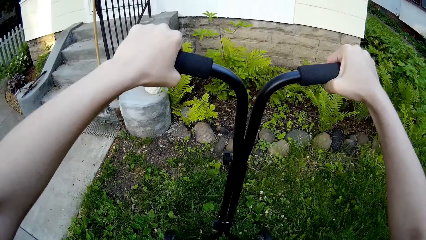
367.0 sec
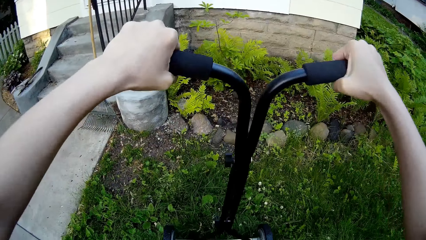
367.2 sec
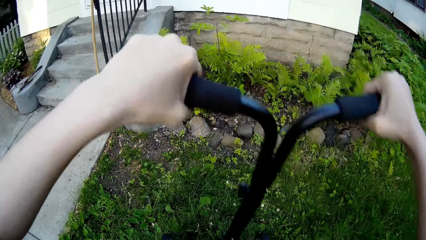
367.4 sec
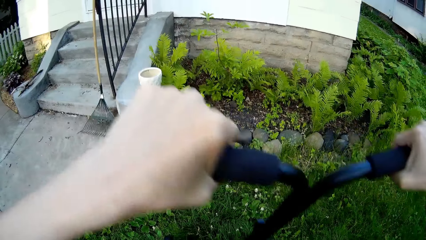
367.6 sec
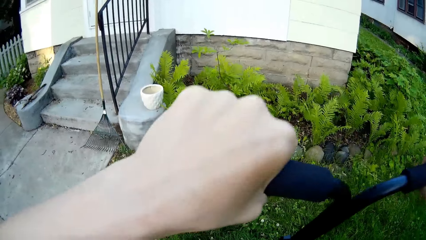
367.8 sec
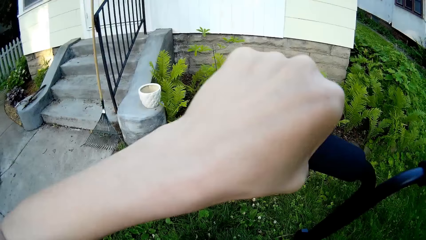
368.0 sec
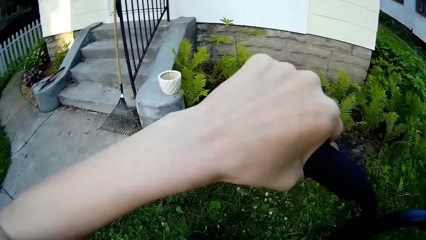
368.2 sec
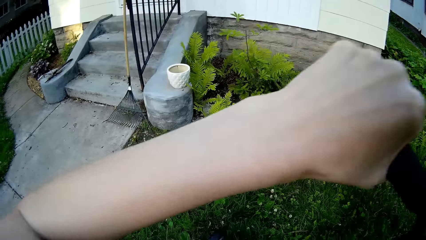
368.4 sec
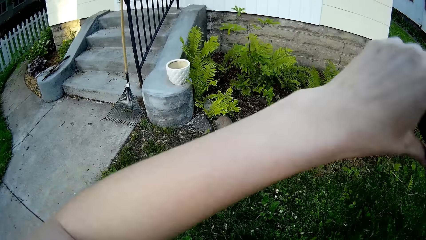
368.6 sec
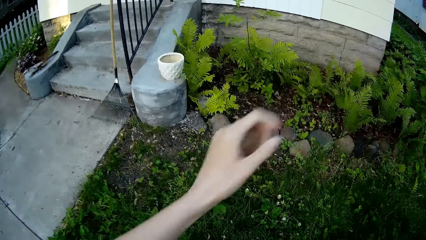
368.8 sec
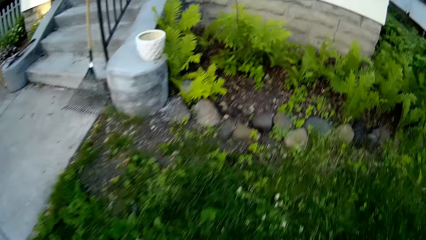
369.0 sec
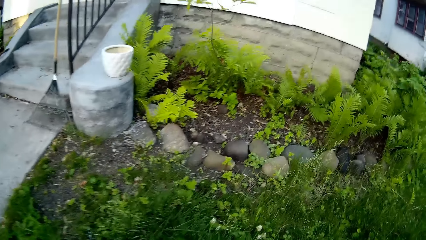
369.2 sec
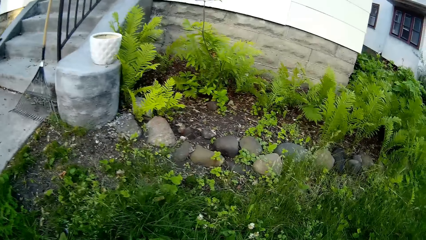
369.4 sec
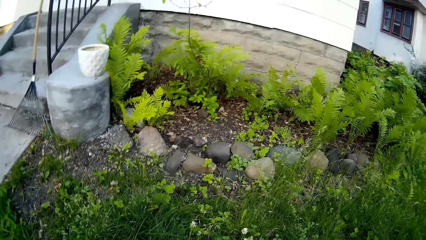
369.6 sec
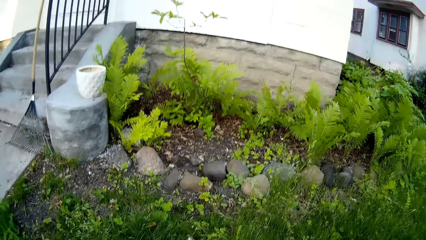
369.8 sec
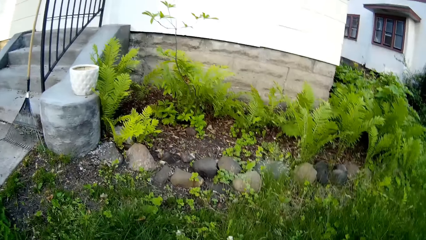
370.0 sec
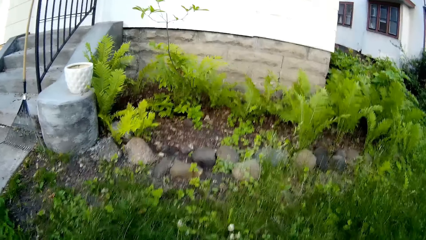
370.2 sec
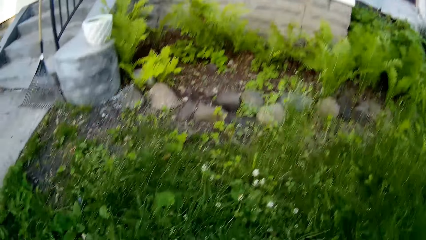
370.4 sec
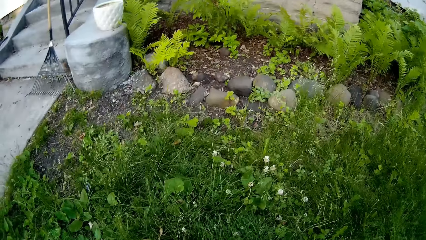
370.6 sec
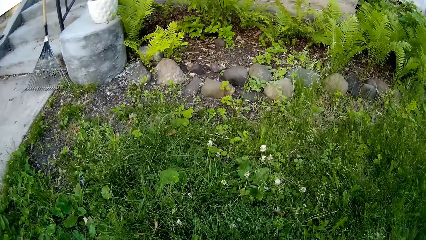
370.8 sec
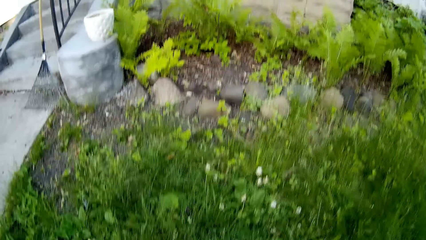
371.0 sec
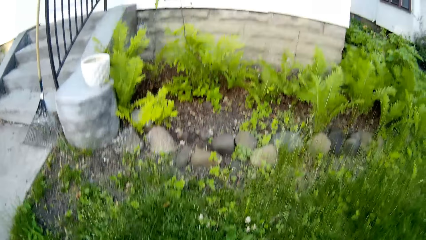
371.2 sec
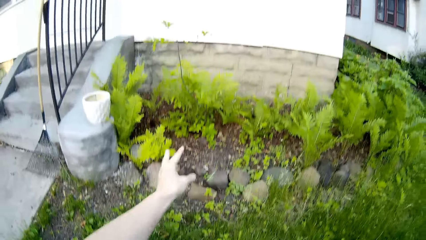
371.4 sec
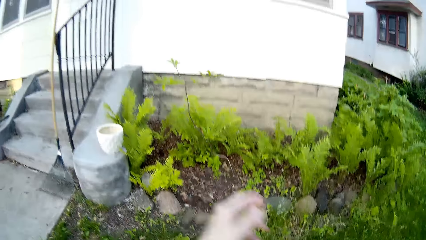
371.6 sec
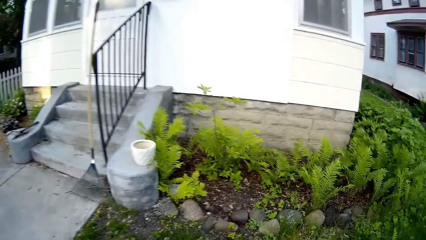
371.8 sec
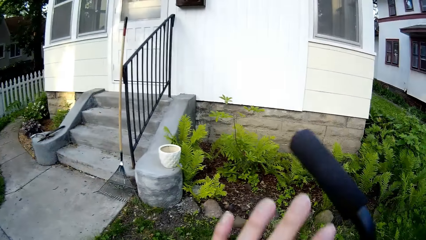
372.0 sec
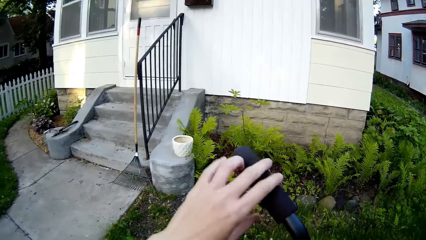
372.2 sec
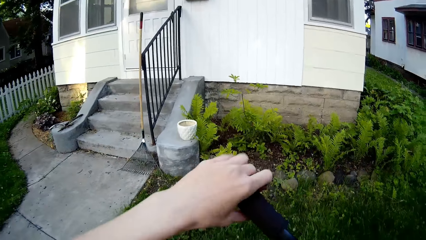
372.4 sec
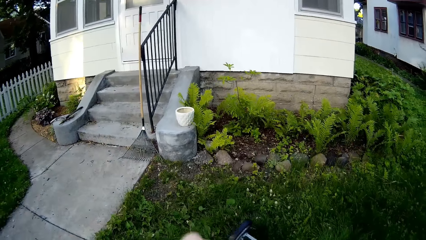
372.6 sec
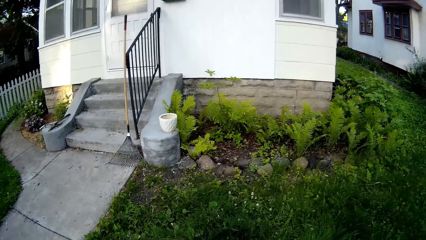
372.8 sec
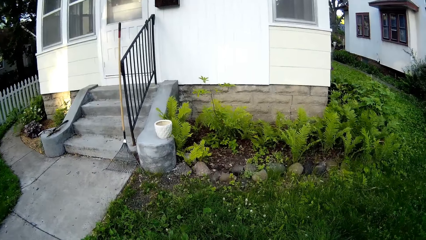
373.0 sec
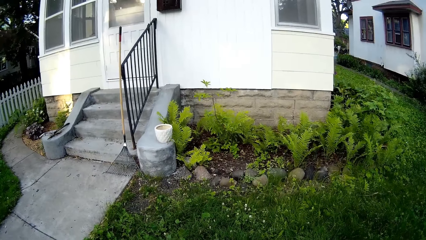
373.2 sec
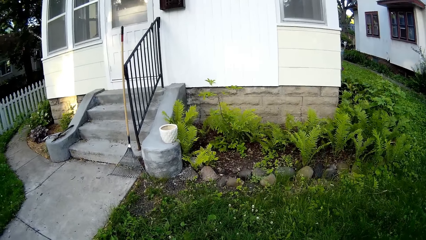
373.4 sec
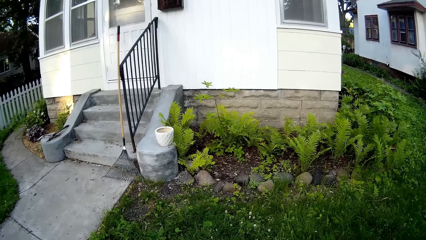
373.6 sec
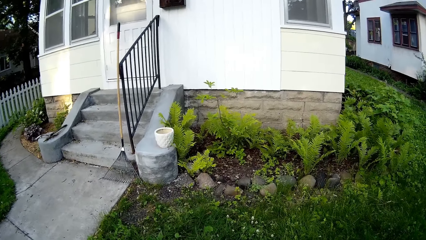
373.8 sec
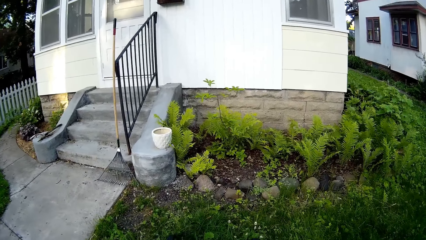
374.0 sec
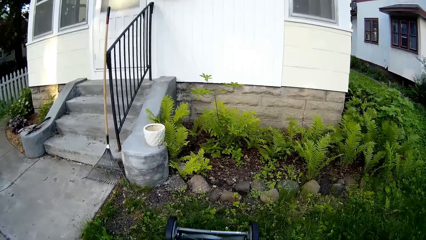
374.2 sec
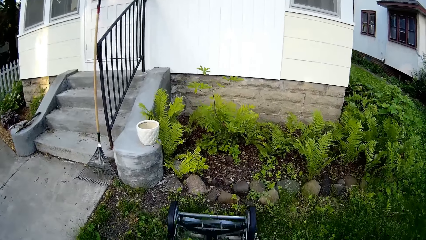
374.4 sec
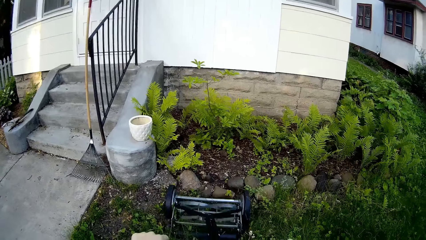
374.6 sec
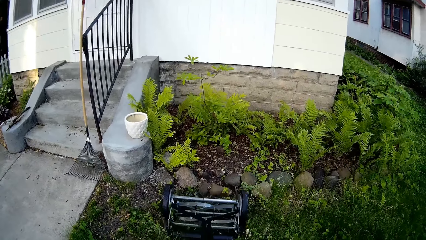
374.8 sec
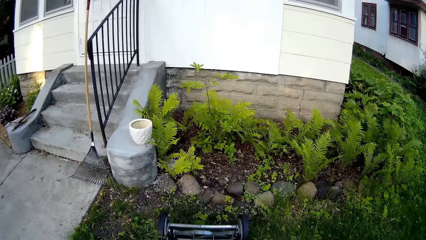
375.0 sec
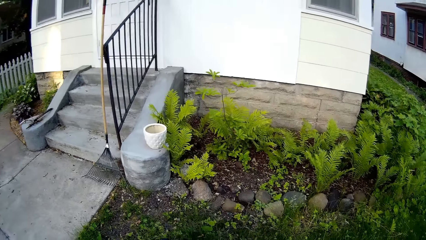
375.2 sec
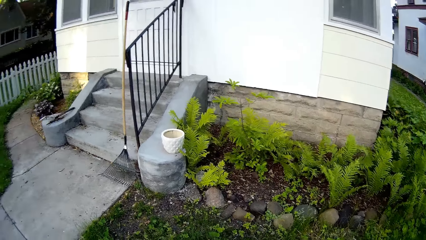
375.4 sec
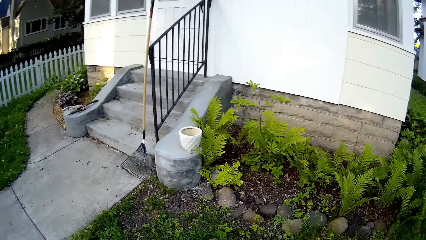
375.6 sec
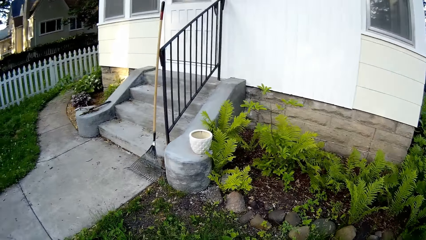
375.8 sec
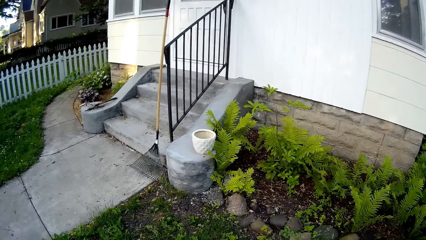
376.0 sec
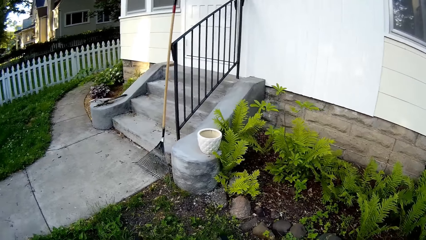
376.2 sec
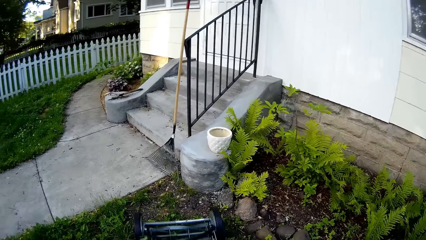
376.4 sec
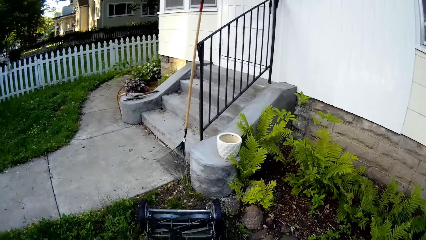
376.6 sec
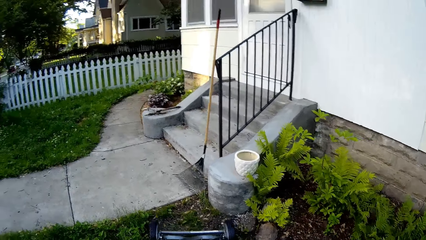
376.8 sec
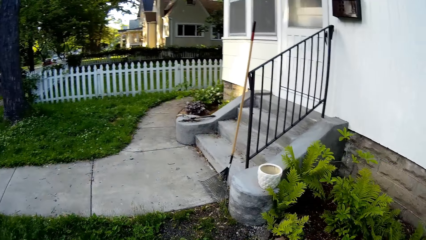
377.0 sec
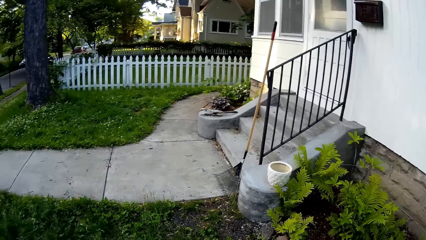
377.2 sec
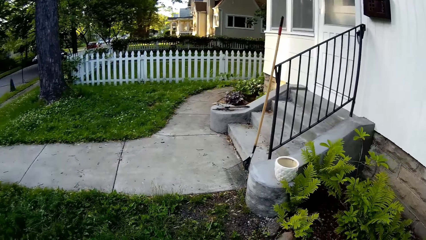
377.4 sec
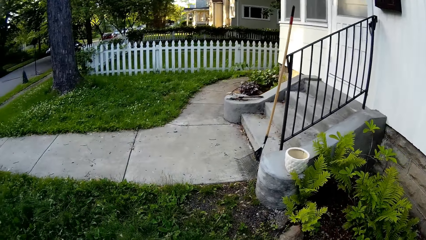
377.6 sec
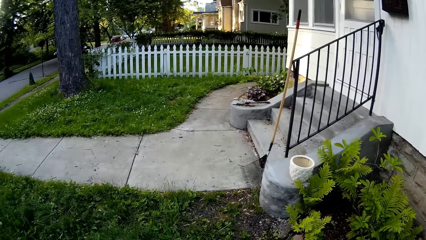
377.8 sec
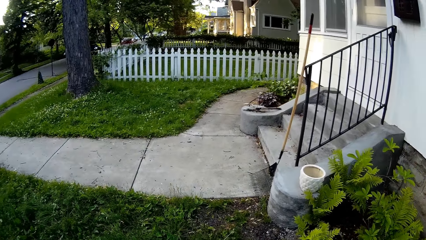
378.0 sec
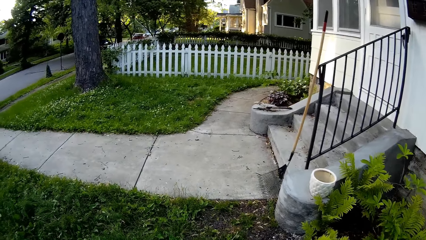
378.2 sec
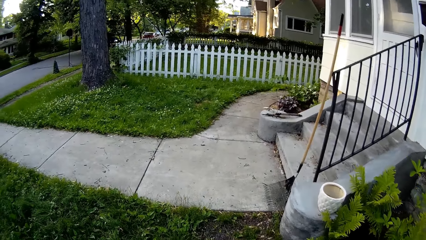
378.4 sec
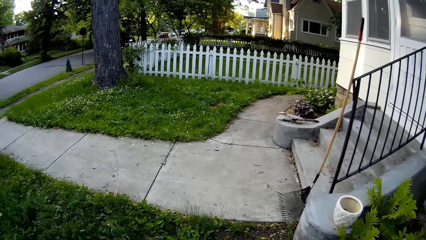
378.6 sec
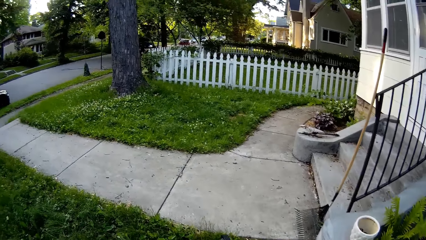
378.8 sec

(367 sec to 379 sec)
The camera wearer lifts the grass cutter with both hands. He drops a stick on the ground with his left hand. He places his left hand on the grass cutter. He cuts grass with the grass cutter in both hands.

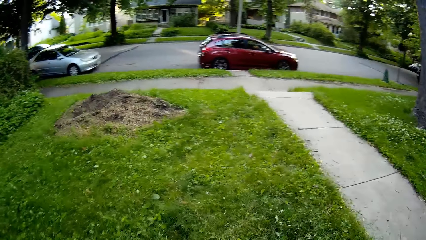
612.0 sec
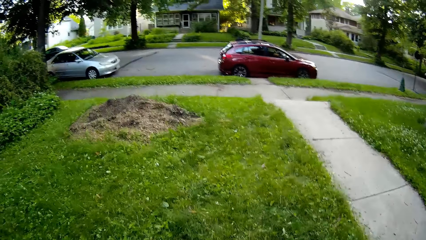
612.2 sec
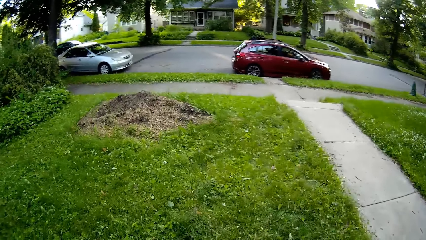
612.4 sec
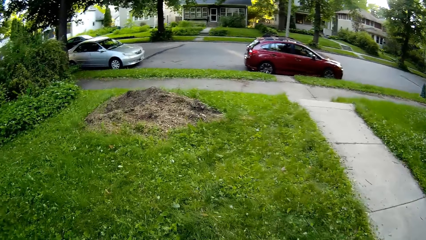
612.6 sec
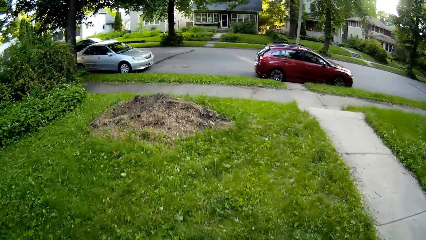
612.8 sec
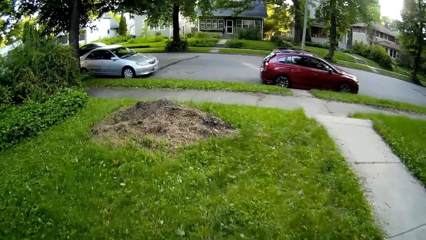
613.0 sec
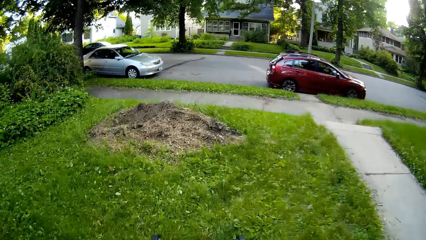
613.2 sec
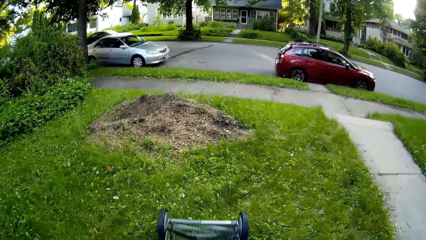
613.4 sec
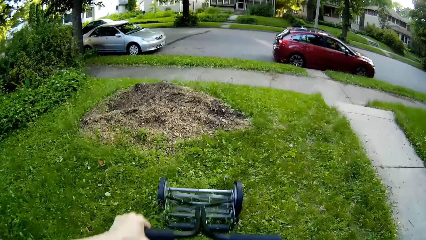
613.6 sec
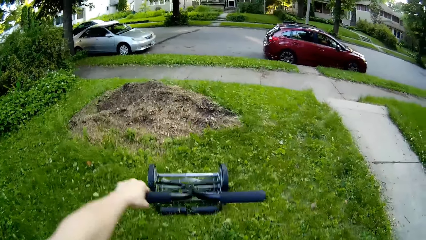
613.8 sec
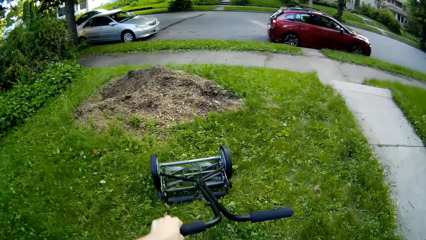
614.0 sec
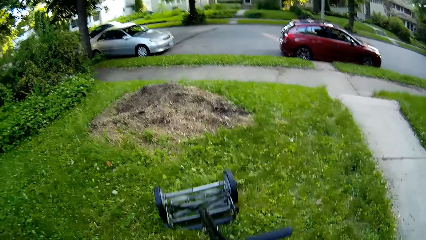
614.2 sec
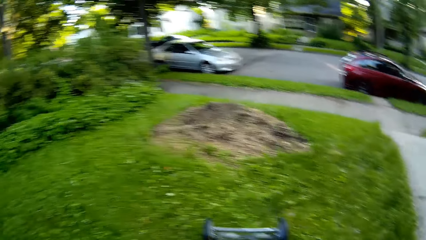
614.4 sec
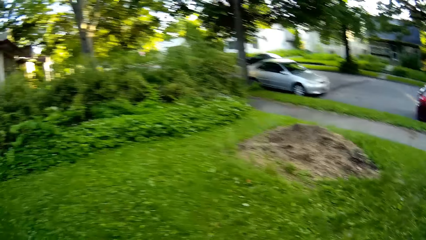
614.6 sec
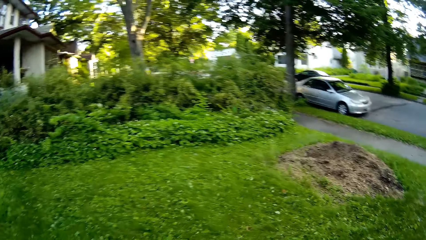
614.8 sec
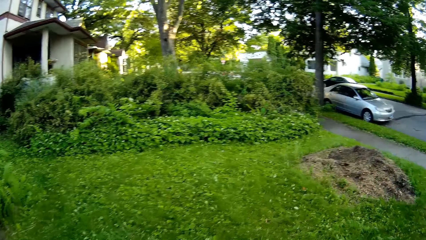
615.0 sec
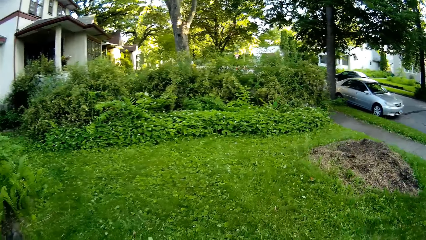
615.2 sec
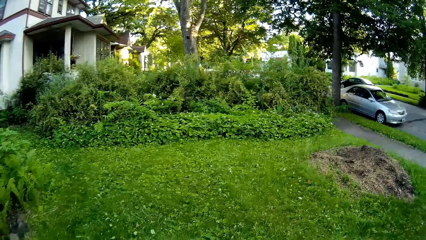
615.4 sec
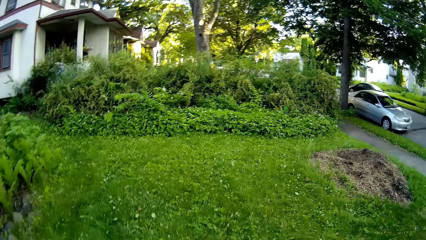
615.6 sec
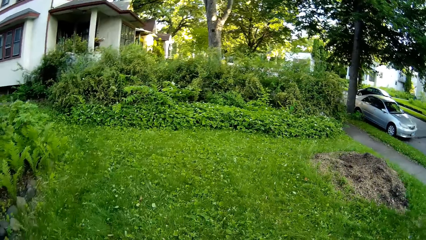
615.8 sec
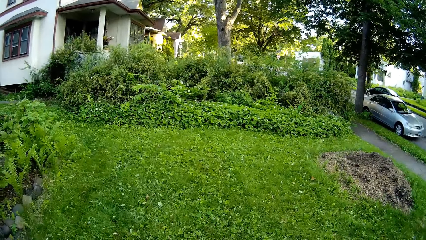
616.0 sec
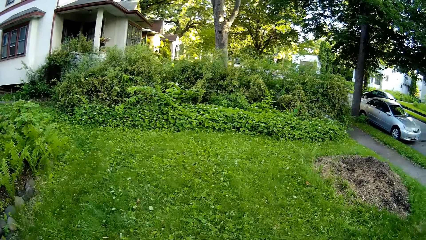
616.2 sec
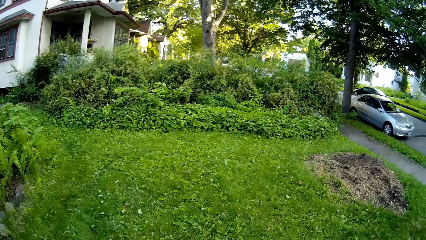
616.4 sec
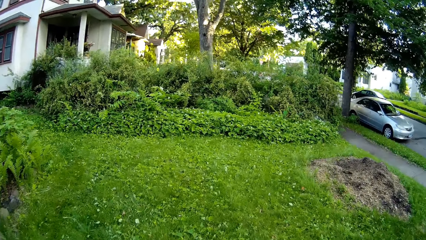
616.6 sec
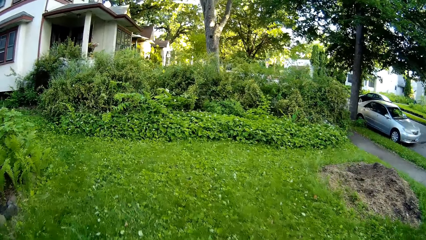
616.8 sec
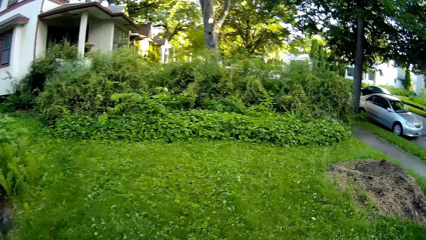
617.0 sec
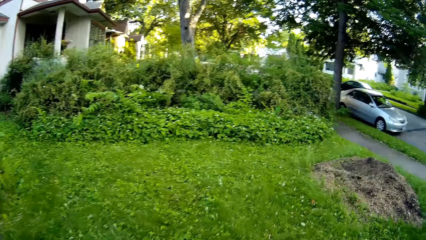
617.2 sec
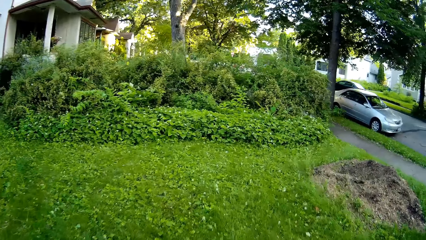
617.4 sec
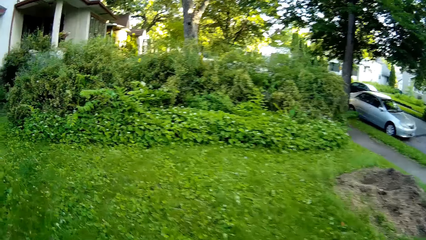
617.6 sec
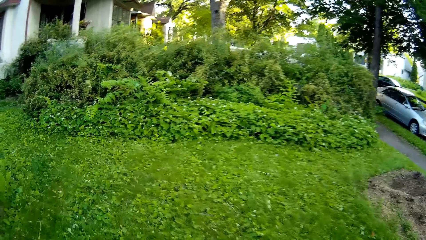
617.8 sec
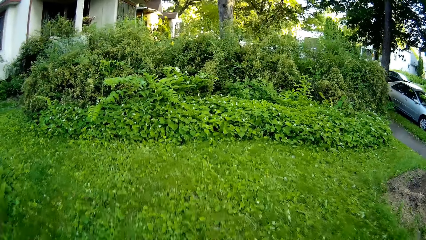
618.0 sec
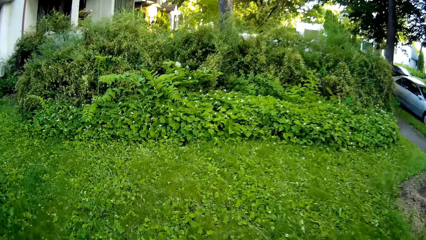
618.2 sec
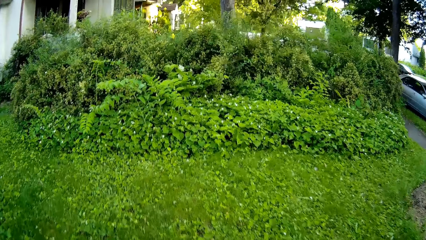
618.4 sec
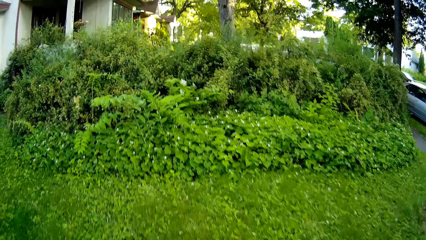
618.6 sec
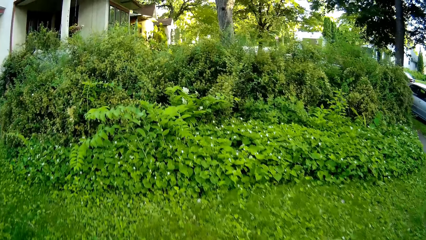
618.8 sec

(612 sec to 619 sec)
The camera wearer moves the lawn mower on the lawn with his left hand.
